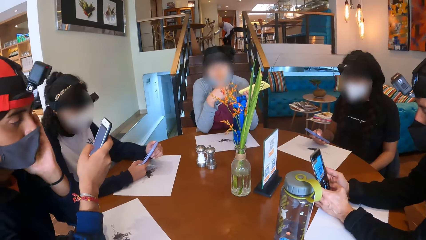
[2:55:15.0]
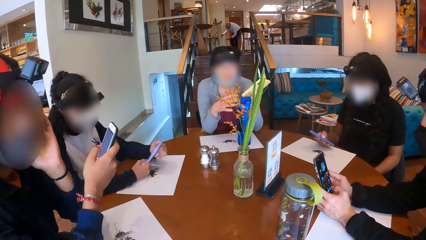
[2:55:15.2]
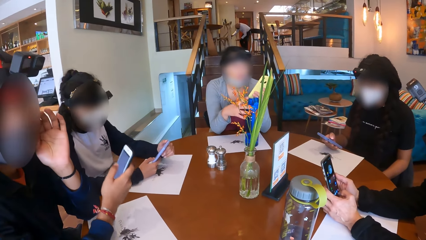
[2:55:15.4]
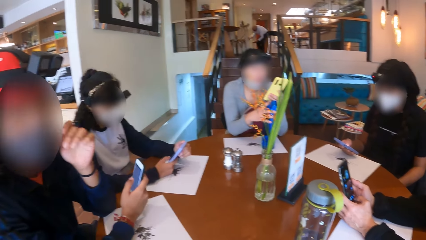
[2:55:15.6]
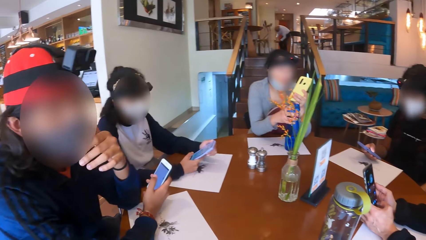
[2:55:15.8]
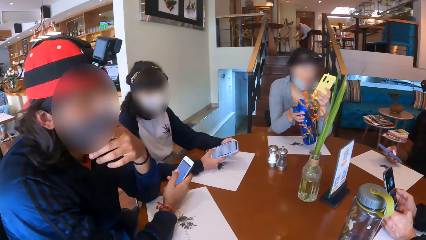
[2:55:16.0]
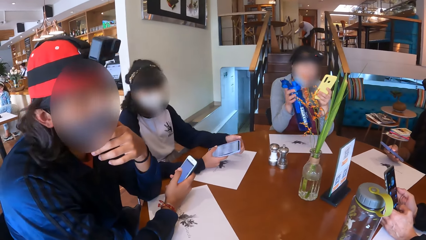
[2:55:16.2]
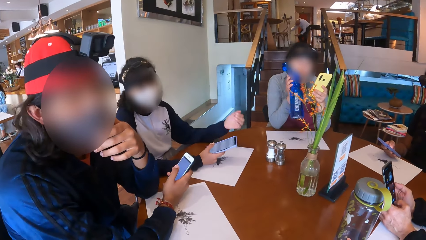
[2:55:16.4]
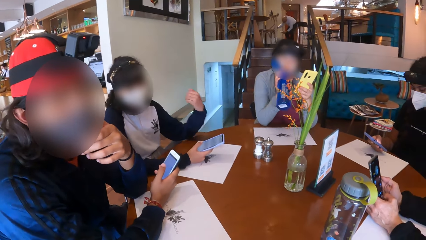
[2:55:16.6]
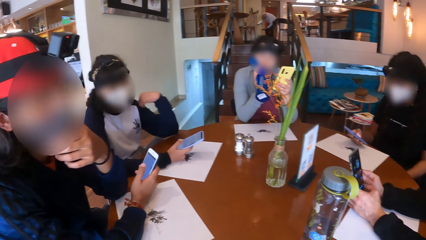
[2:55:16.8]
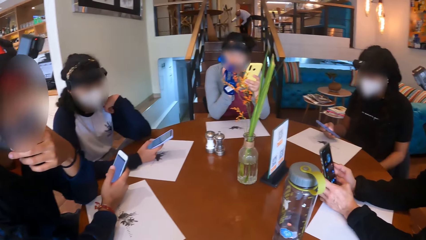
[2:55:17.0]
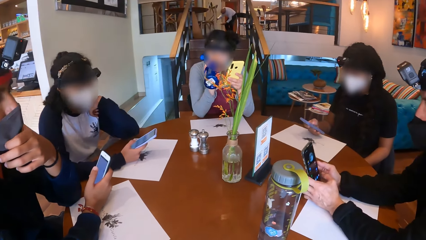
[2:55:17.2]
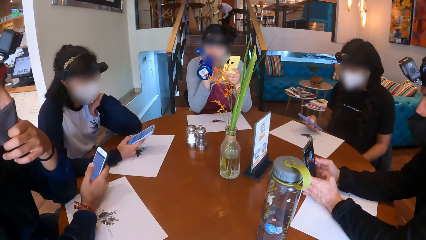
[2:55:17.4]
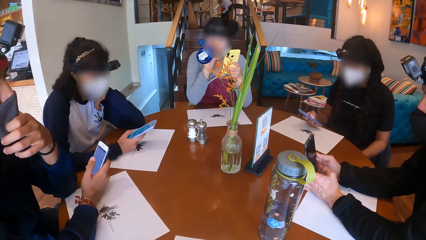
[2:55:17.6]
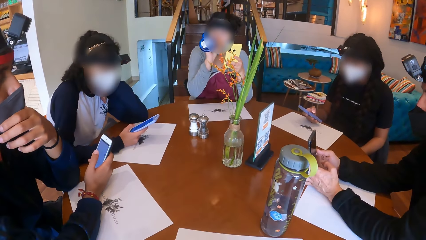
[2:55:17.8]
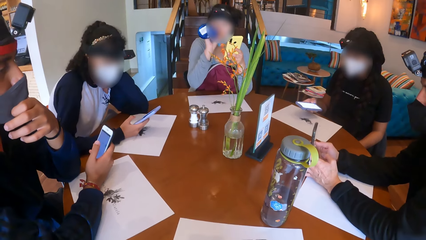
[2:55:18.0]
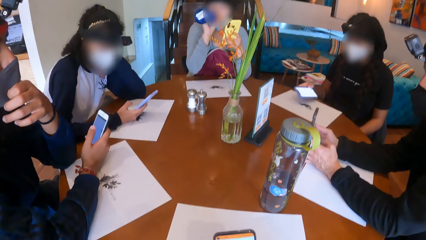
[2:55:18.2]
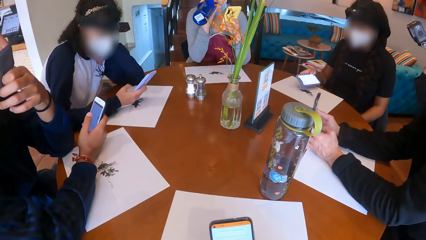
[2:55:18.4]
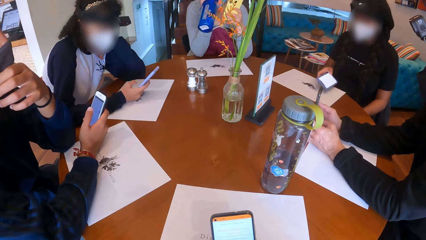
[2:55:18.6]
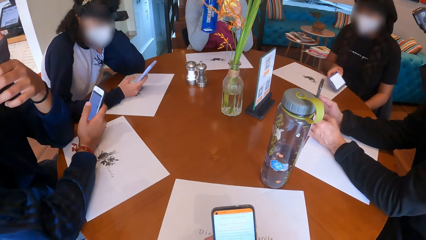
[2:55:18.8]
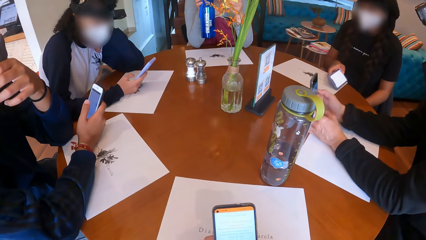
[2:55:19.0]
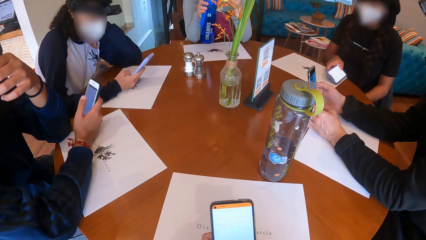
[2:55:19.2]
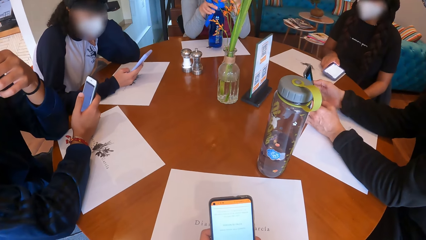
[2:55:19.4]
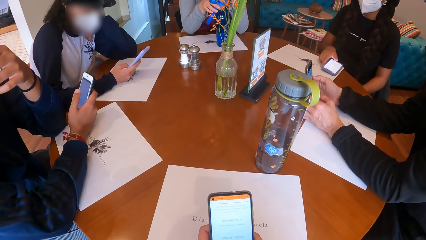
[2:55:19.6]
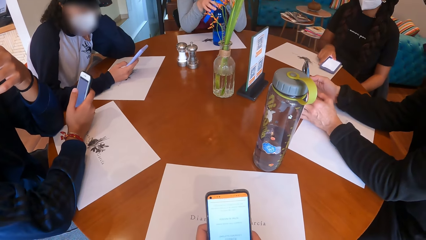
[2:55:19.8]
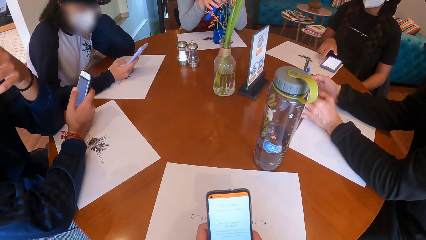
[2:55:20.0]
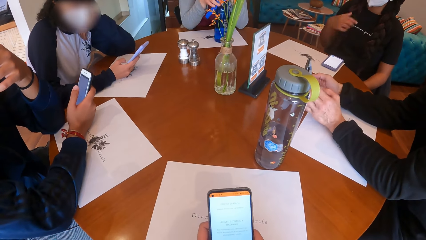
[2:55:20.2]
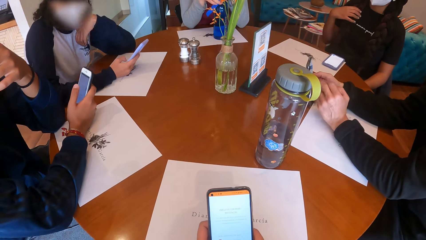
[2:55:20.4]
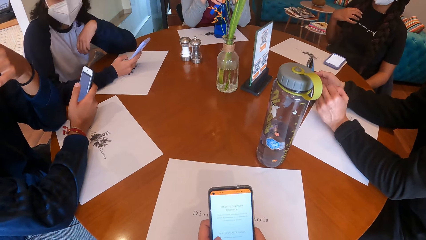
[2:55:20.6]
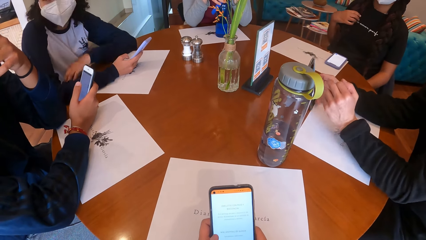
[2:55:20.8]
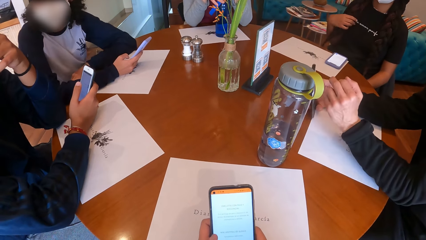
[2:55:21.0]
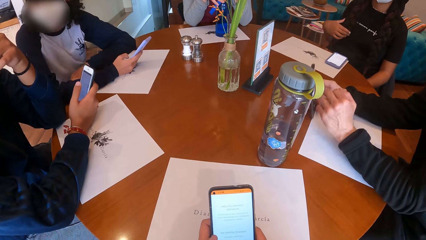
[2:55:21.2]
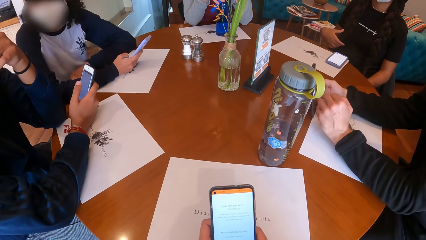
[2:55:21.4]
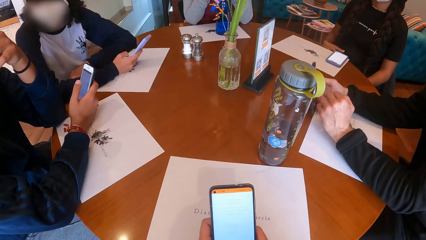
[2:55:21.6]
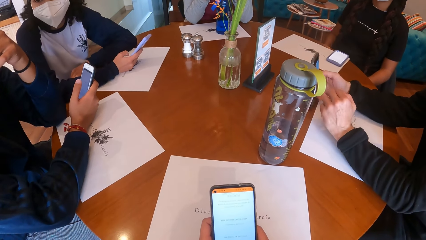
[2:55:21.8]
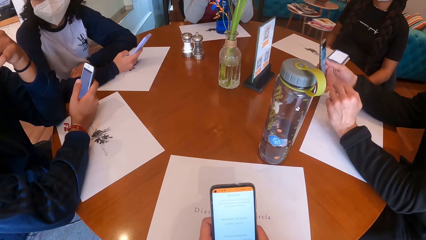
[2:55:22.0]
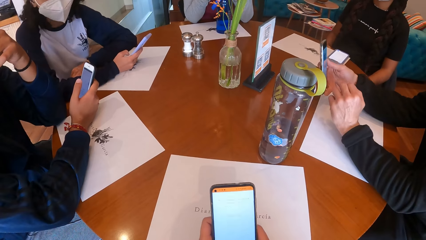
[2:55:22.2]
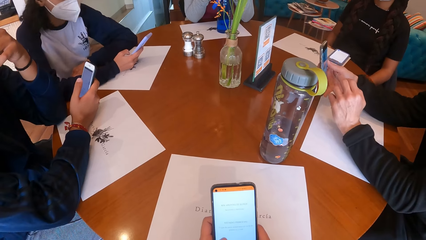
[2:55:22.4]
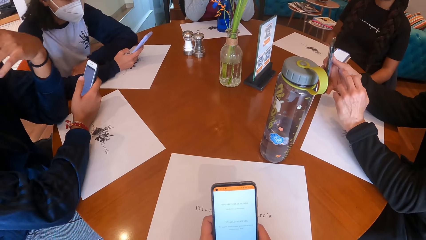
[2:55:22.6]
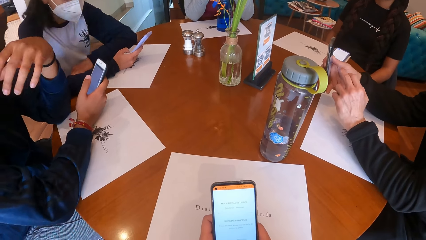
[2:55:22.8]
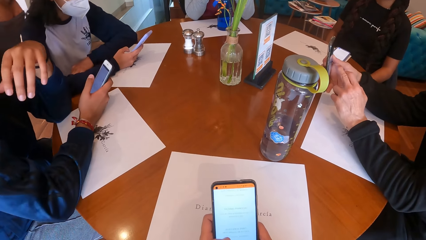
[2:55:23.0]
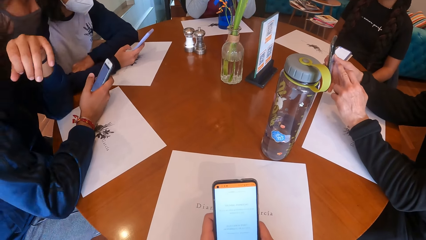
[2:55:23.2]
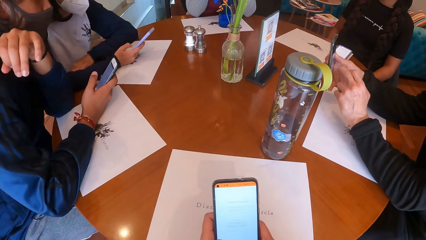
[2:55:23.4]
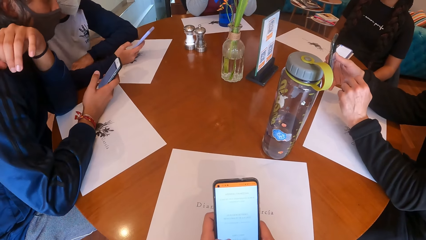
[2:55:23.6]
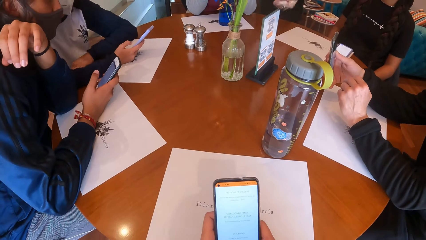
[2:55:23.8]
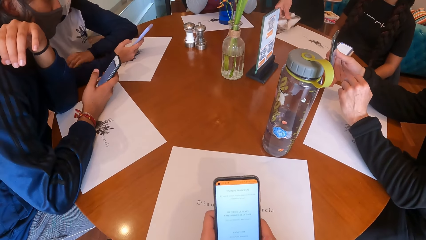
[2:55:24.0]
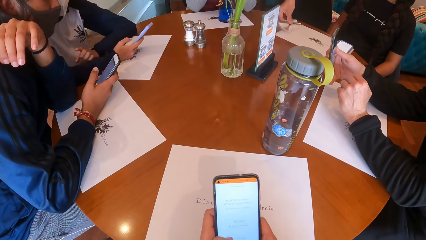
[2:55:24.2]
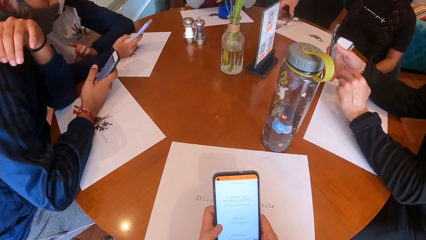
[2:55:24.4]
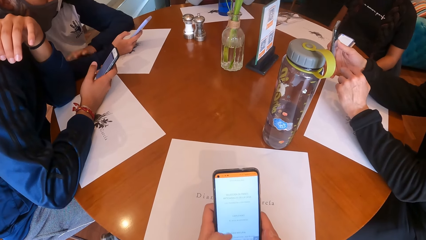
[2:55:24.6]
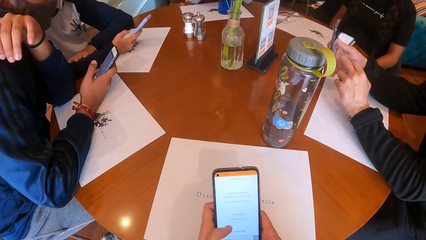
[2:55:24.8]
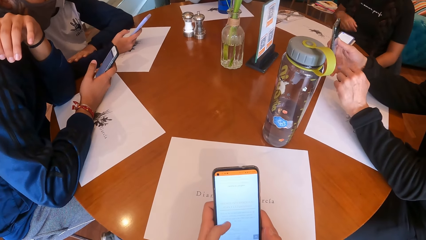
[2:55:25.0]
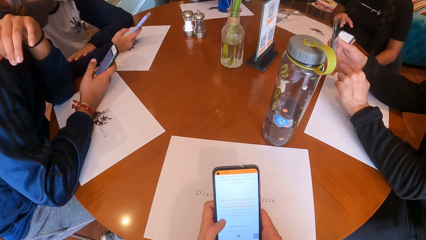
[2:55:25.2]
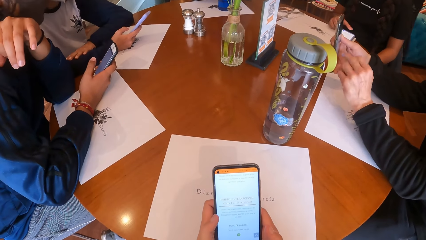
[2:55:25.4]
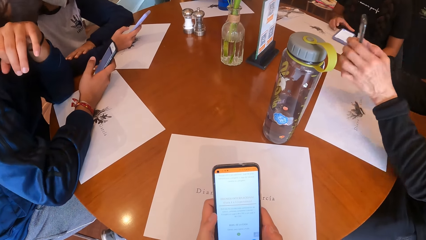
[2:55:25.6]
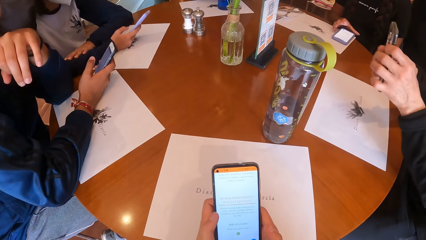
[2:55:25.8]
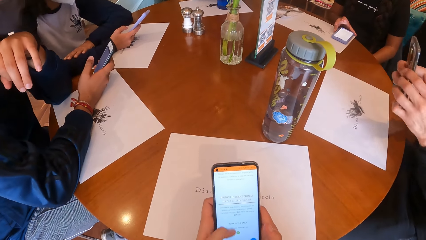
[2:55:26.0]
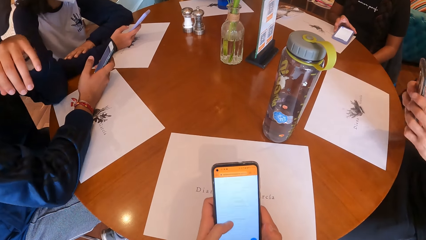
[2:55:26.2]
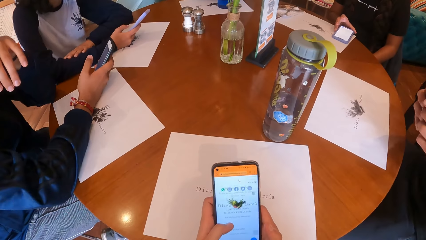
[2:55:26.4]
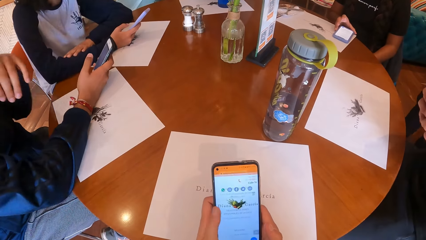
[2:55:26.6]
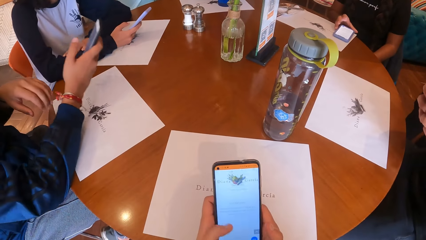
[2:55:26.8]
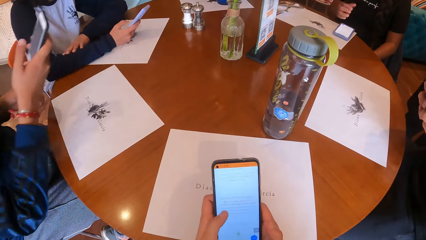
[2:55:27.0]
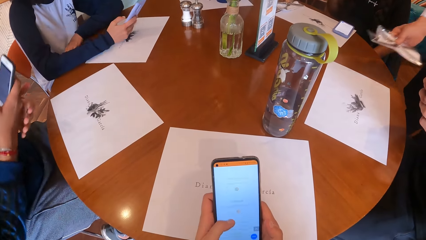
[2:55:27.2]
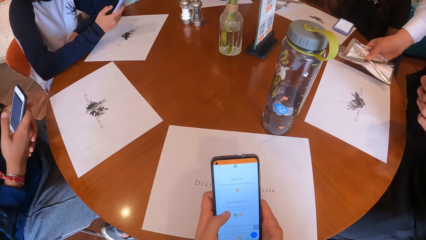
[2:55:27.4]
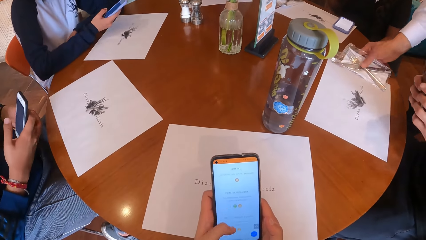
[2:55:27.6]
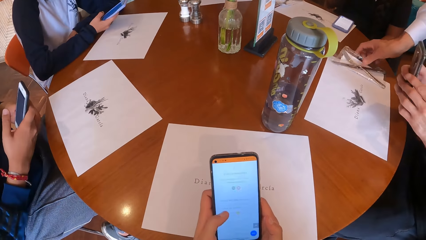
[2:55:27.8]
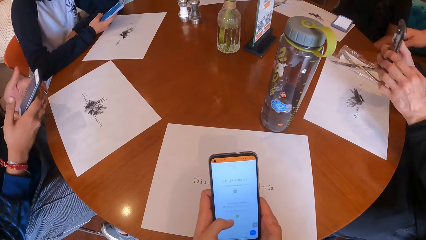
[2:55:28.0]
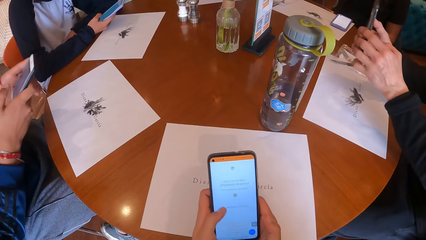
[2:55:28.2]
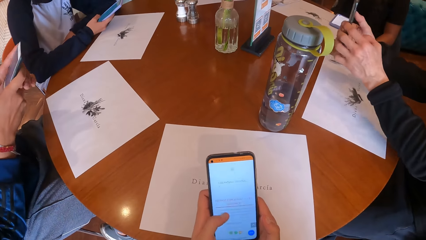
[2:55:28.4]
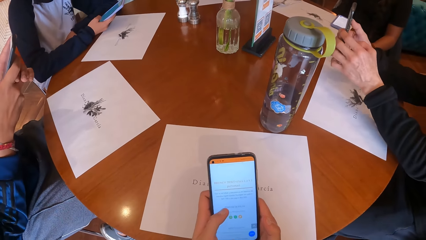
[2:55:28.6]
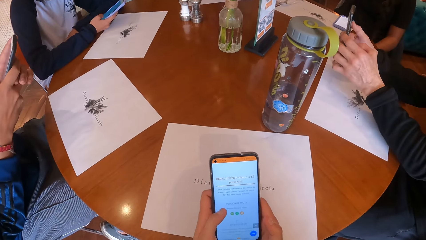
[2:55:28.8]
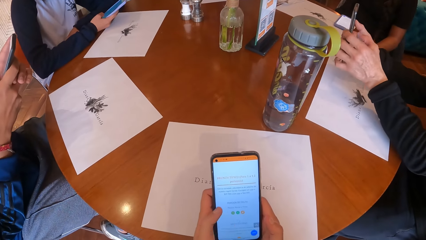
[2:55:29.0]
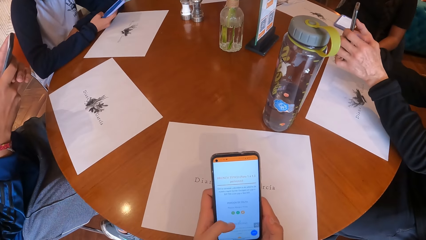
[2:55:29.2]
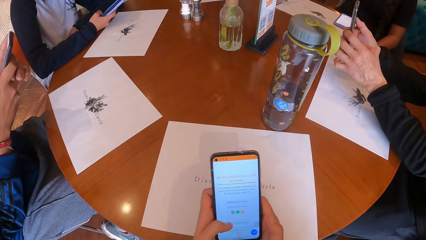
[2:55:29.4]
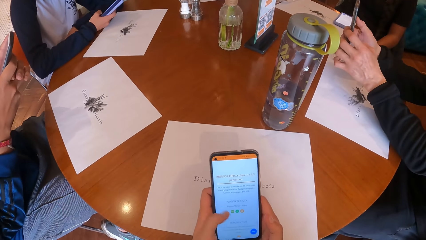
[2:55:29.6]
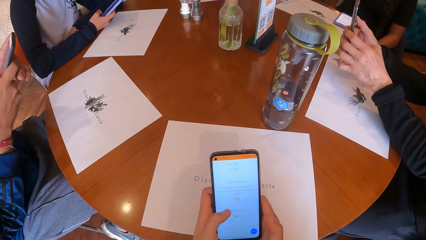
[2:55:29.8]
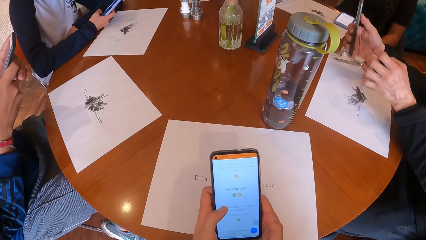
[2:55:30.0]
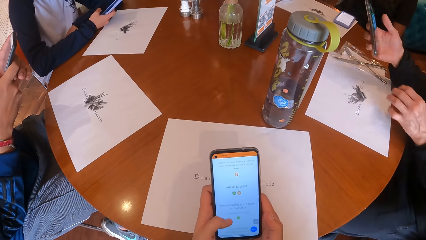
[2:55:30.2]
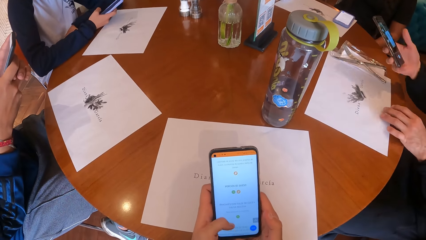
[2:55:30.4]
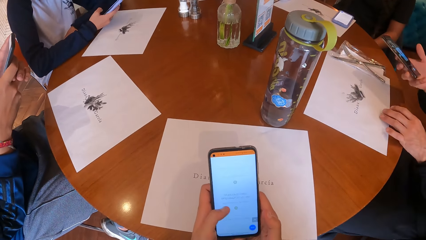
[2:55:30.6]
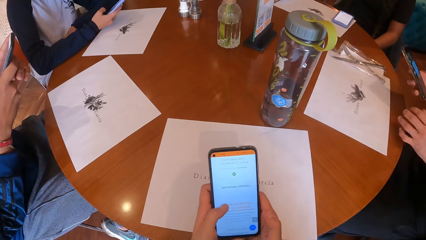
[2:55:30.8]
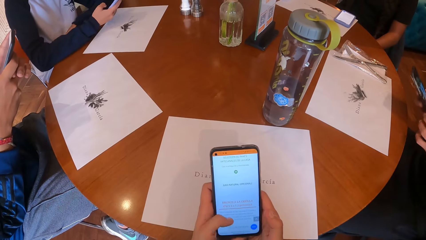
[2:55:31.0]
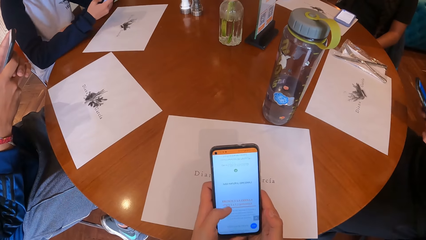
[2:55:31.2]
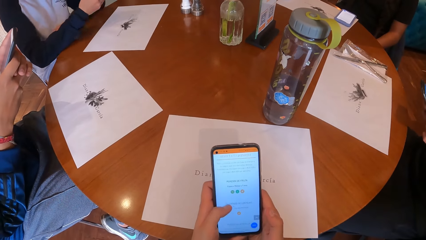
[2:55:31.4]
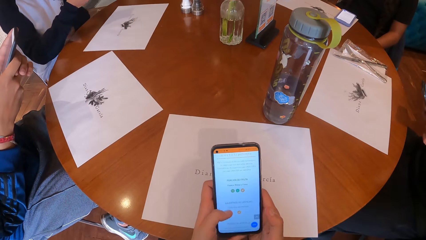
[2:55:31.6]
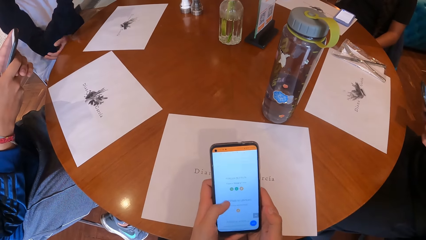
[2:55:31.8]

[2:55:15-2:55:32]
A man operates the cellphone with his left hand. A woman picks up the bottle on the table with her right hand. A lady drinks water. The man scrolls the phone. Another woman drops the cellphone in her right hand on the table. The first woman drops the bottle in her right hand on the table. The camera wearer scrolls the phone. The man scrolls the phone. A waiter drops cutlery on the table with his right hand. The camera wearer scrolls the phone. The waiter drops the cutlery on the table with his right hand again.
